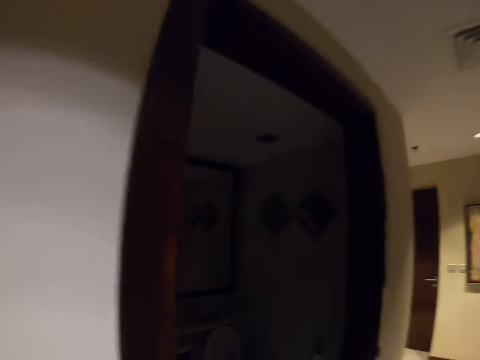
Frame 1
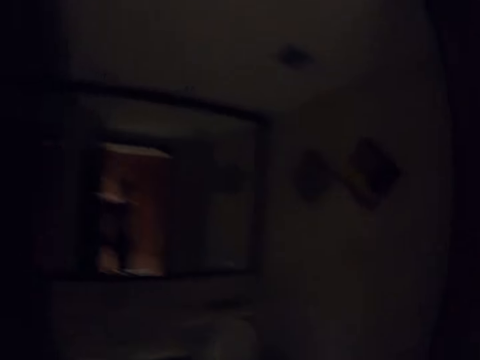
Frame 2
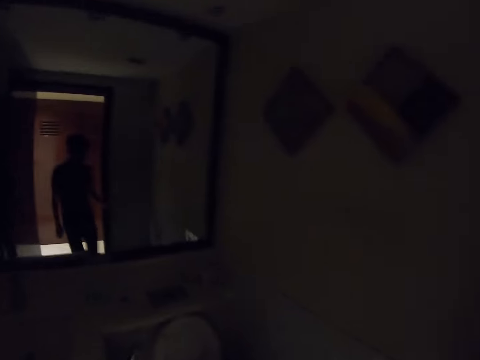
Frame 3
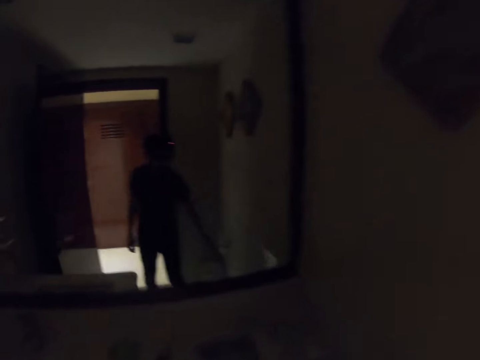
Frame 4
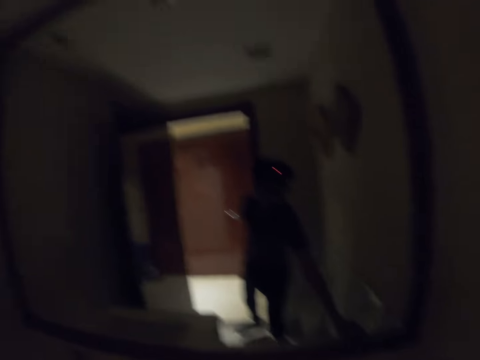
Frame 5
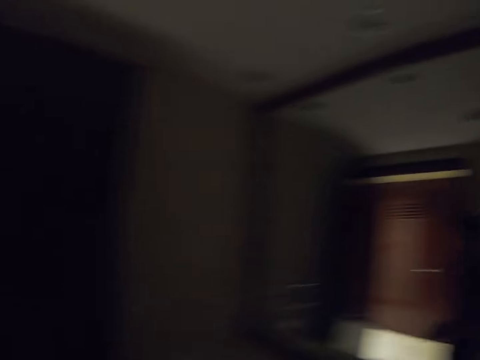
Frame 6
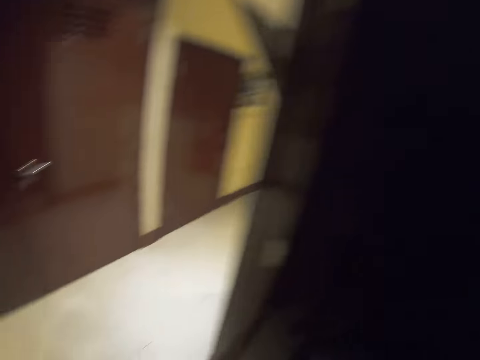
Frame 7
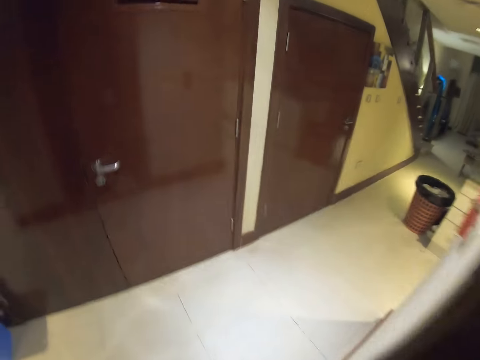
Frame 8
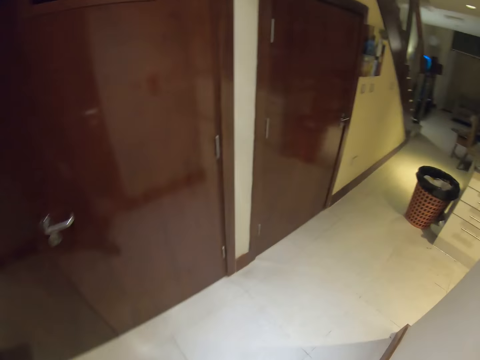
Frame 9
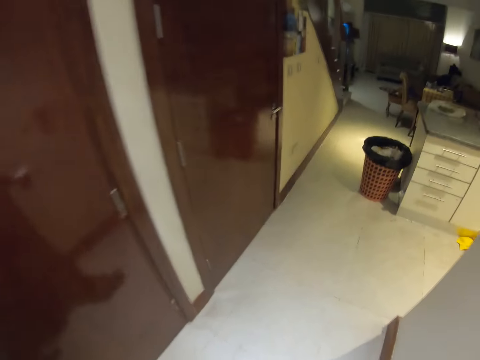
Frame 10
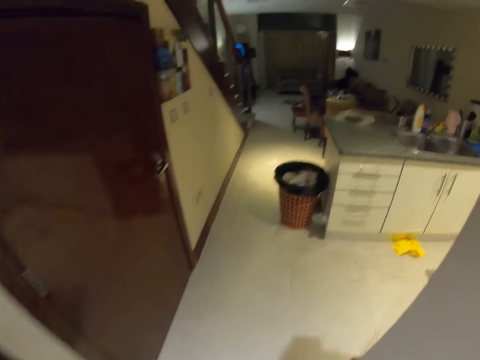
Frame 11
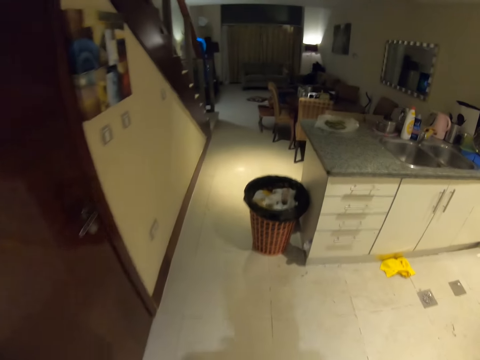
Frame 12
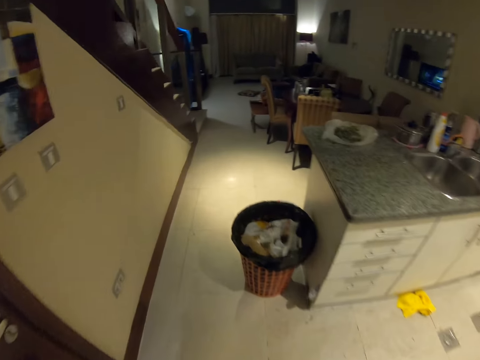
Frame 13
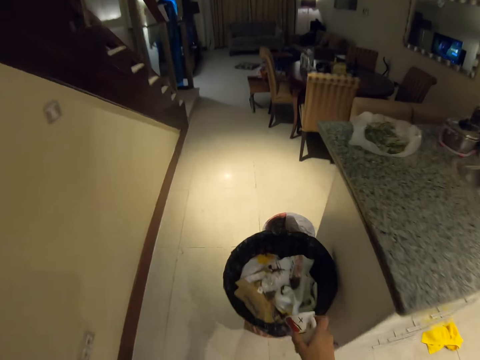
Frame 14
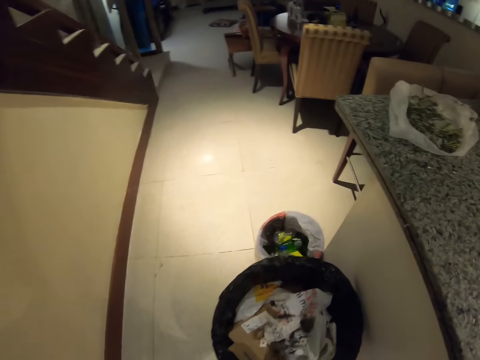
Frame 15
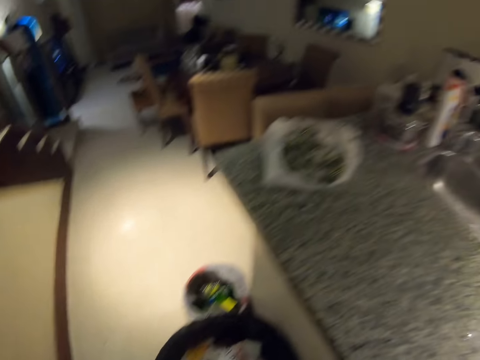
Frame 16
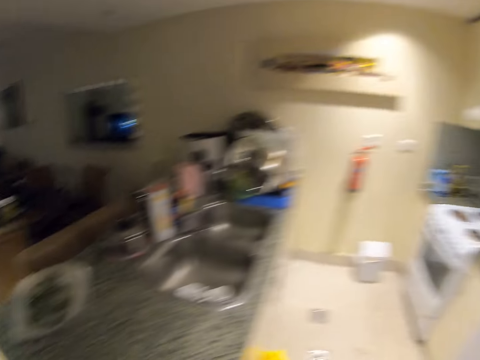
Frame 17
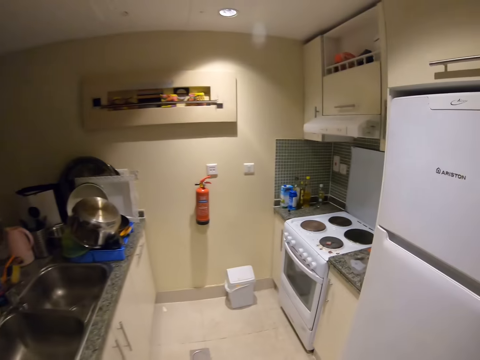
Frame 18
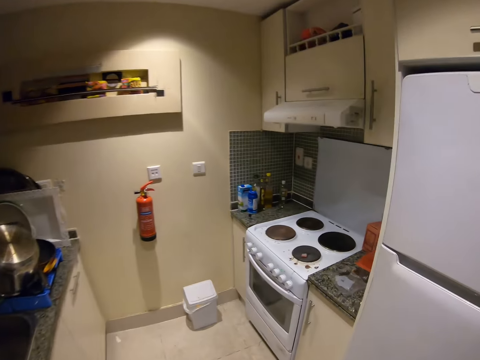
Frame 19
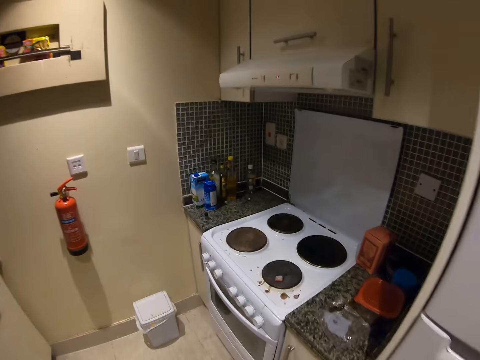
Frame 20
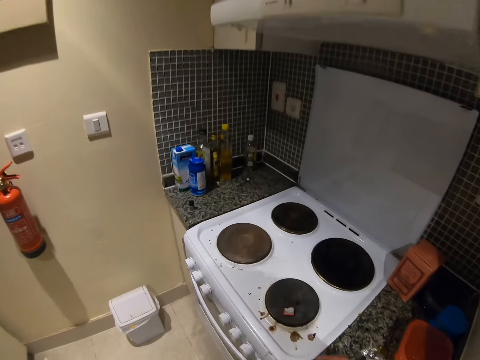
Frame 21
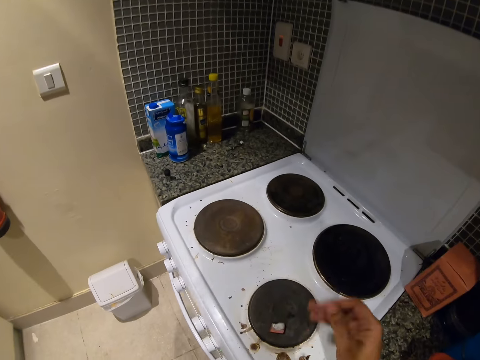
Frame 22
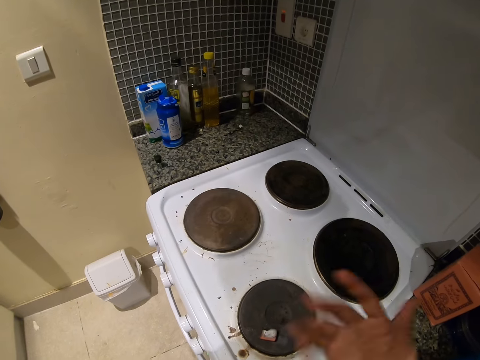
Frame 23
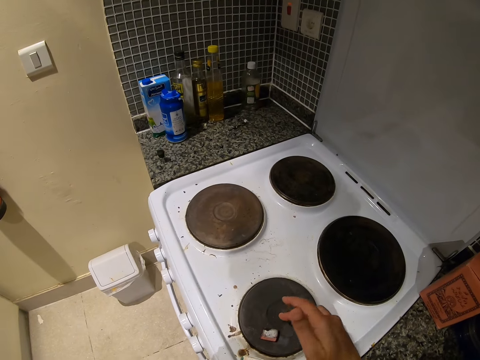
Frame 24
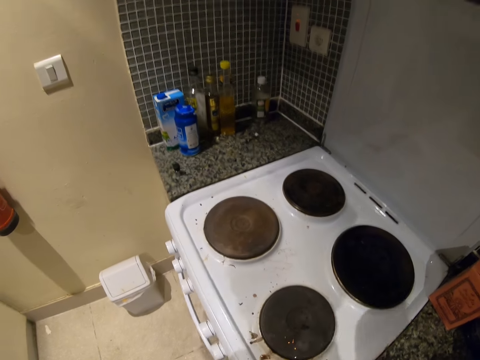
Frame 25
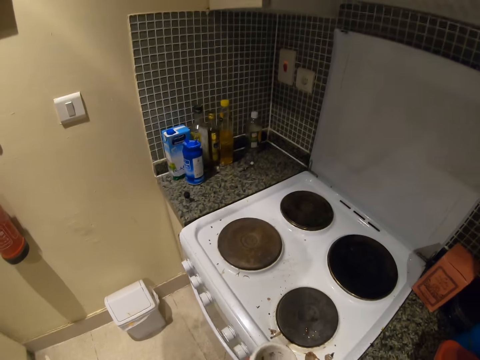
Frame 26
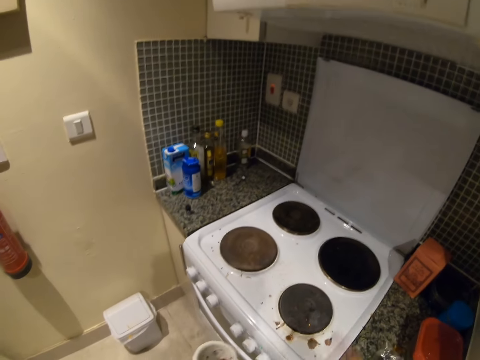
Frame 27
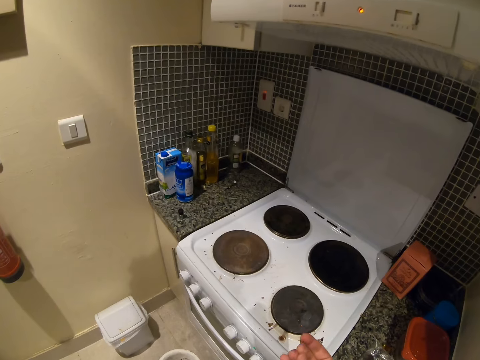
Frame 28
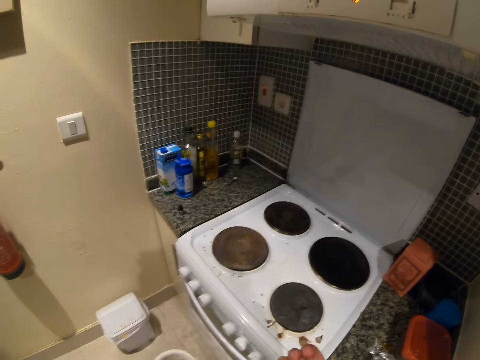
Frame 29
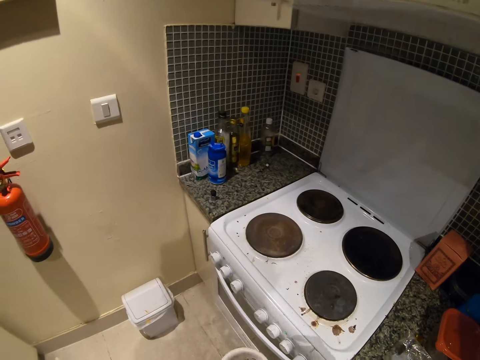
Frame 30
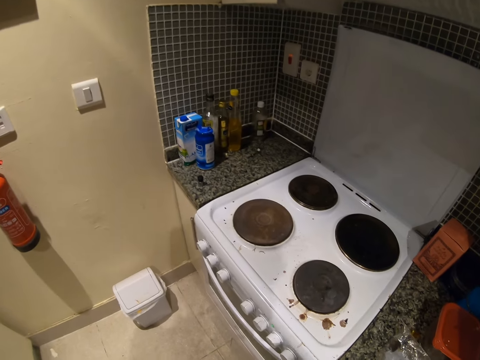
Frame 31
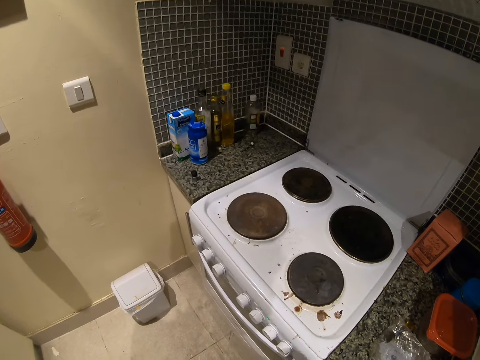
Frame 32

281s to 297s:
The camera wearer picks up something. They bend. They walk around the house. They put the paper in the dustbin. They walk in the room. They remove something from the gas cooker. They touch the burner.

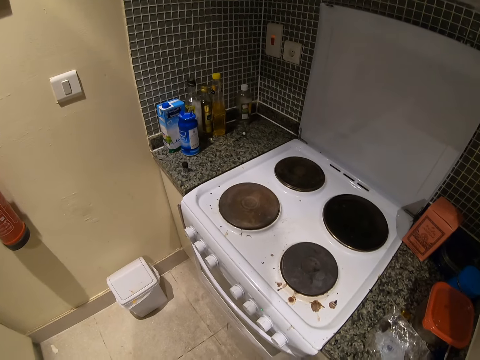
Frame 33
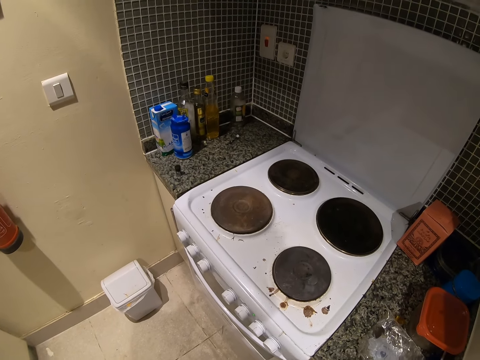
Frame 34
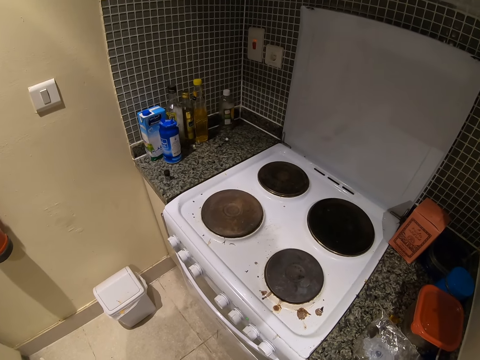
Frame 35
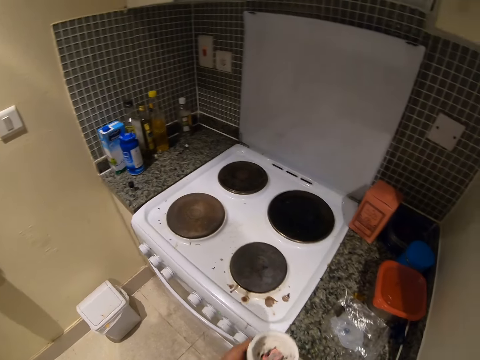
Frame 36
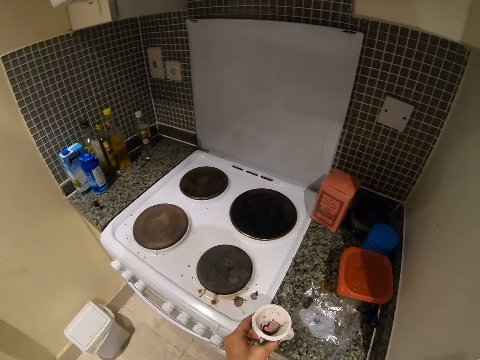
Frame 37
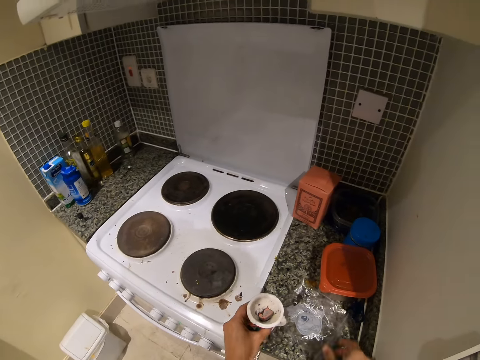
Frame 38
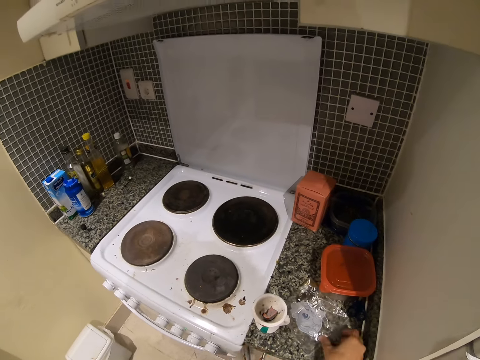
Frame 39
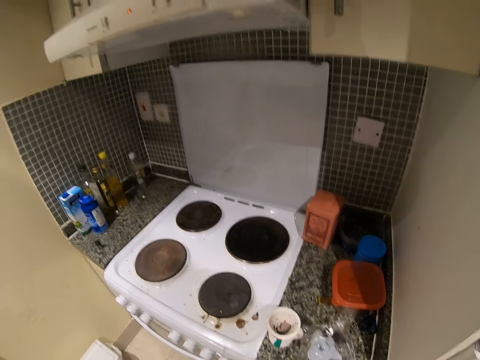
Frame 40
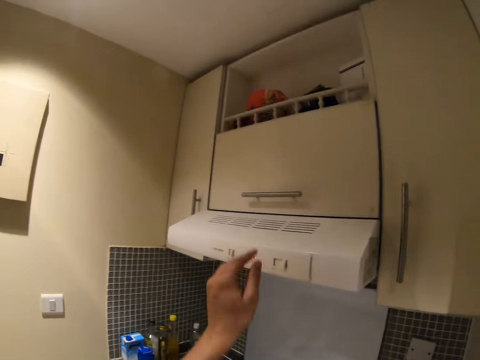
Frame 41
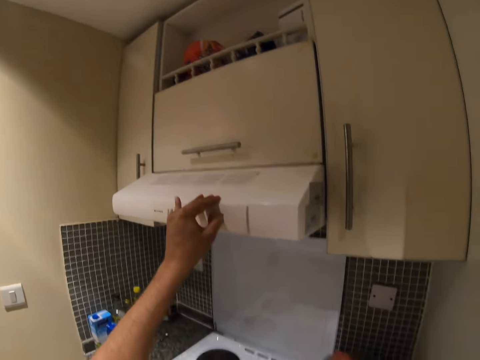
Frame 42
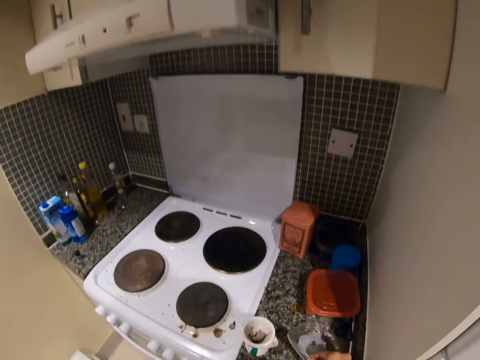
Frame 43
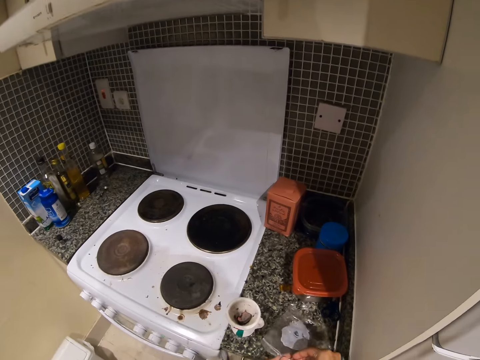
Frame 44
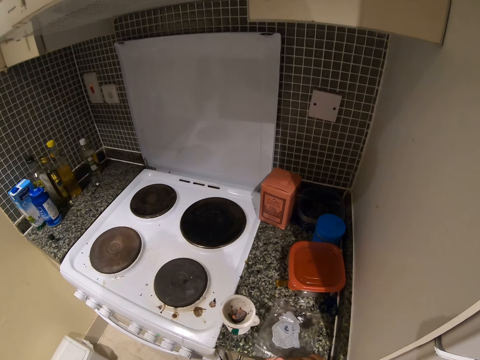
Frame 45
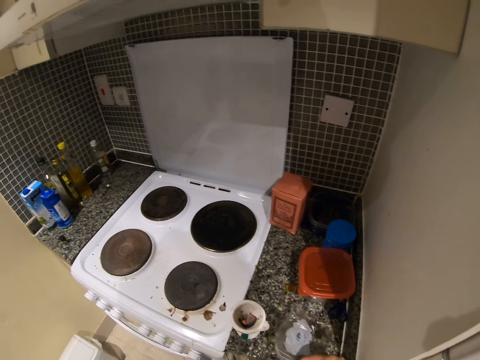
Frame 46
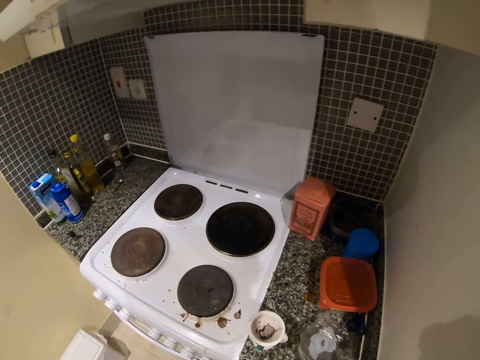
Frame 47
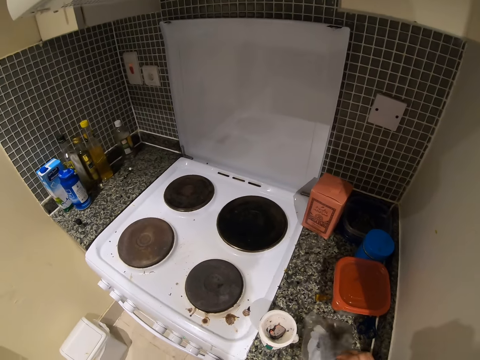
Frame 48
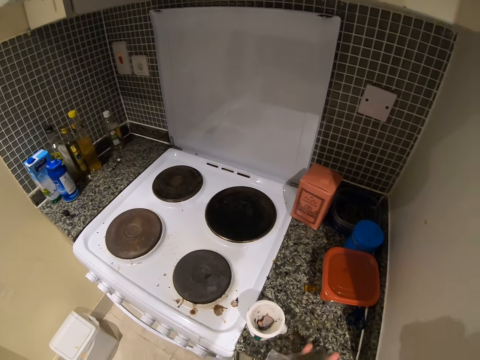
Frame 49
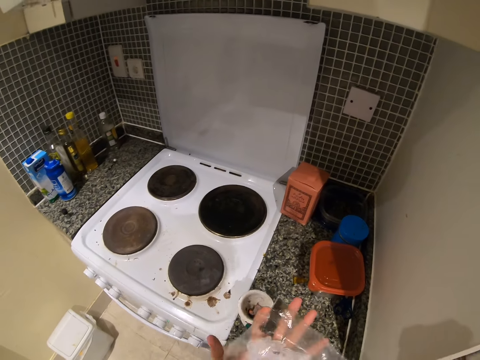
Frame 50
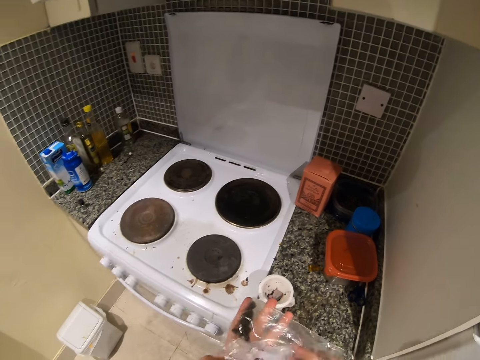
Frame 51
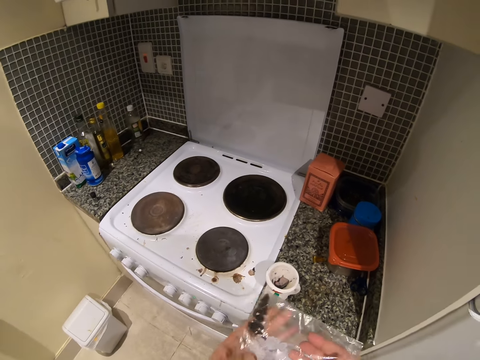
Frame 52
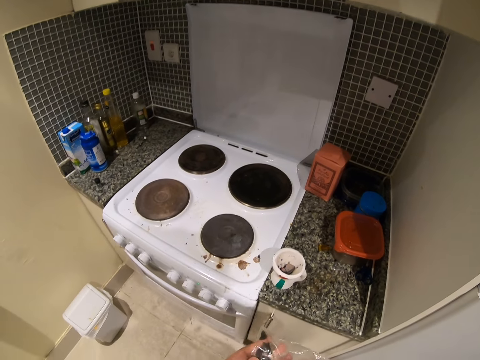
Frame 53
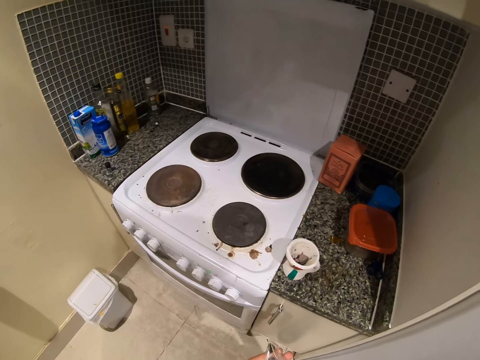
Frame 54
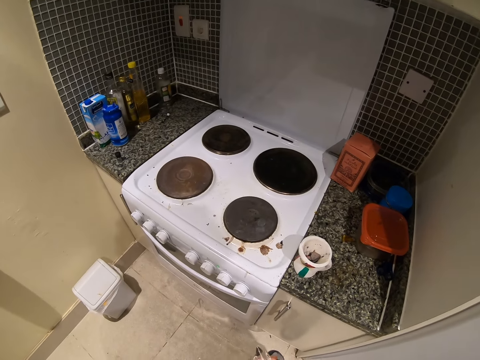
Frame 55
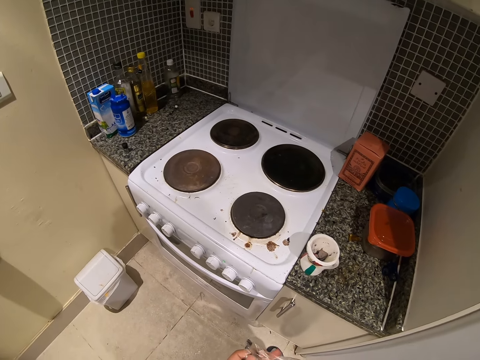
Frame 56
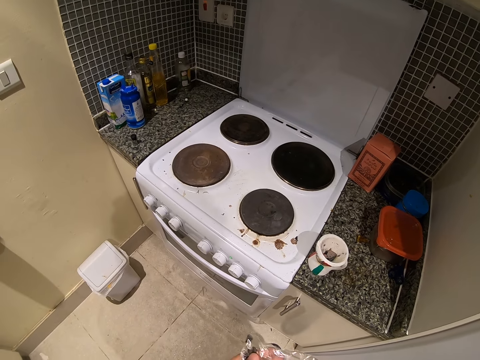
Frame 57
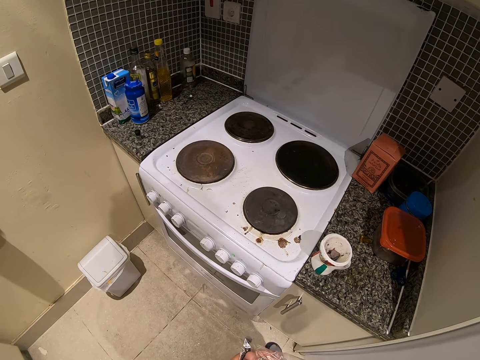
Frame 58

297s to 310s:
The camera wearer puts a container or cup on the counter. They move something on the cabinet. They pick up a paper from the counter. They operate the kitchen roof light. They move the nylon paper on the cabinet. They pick something from the paper.
